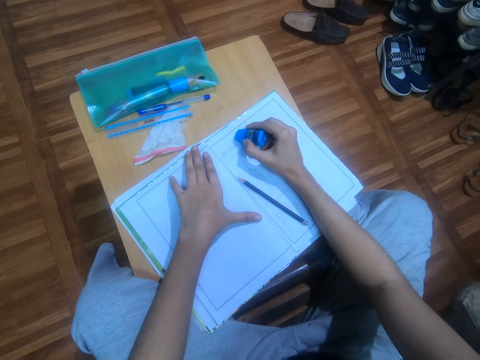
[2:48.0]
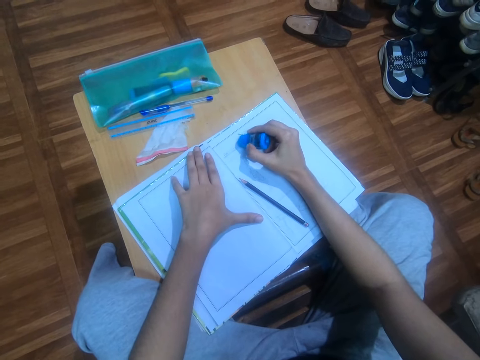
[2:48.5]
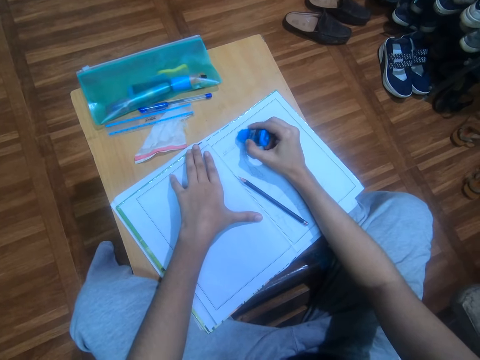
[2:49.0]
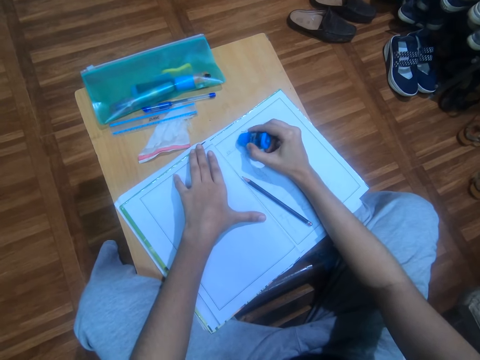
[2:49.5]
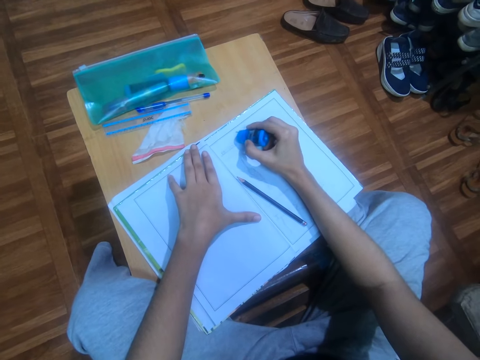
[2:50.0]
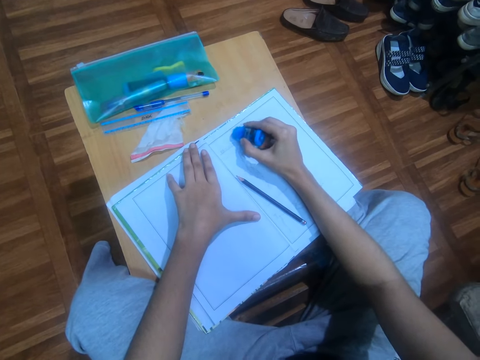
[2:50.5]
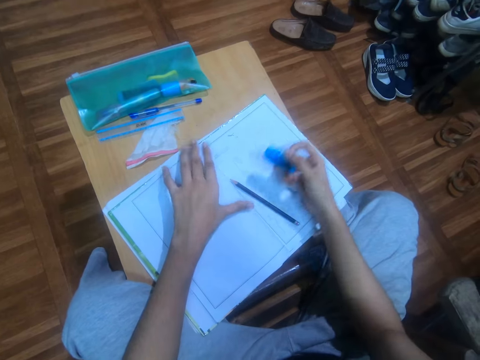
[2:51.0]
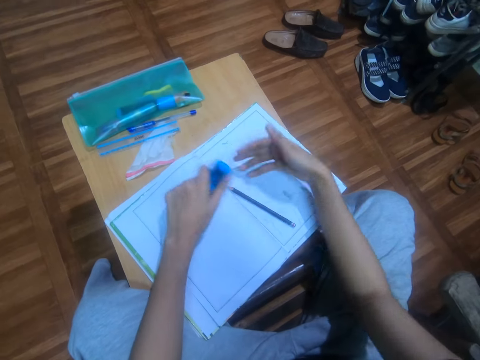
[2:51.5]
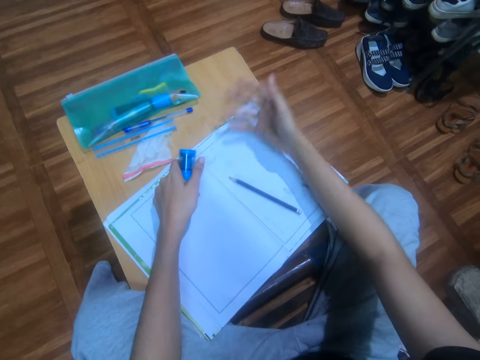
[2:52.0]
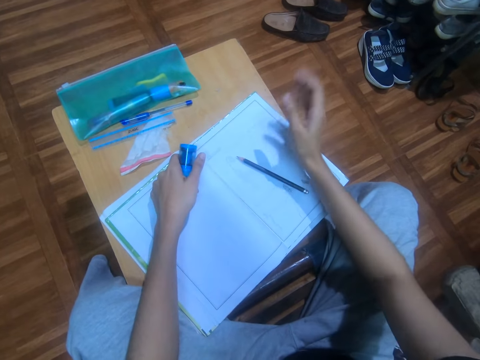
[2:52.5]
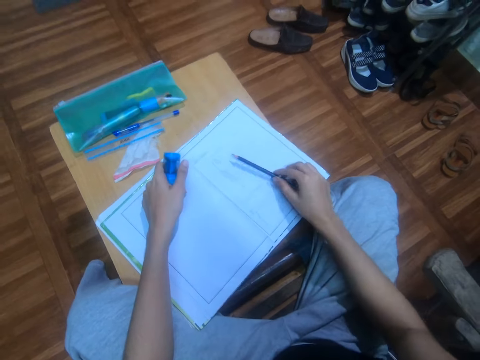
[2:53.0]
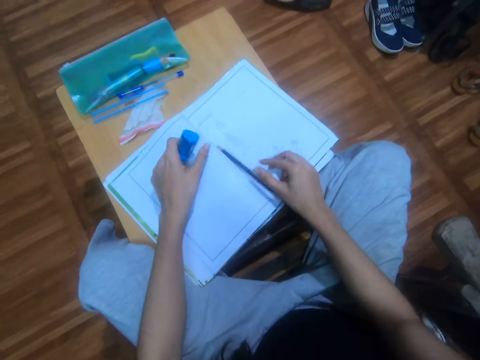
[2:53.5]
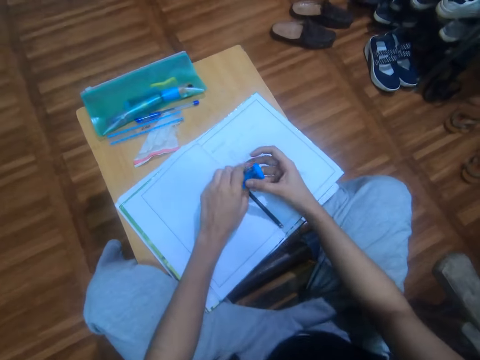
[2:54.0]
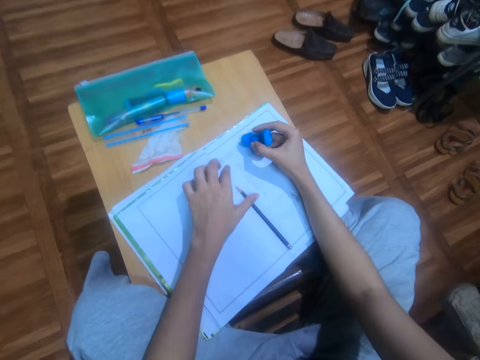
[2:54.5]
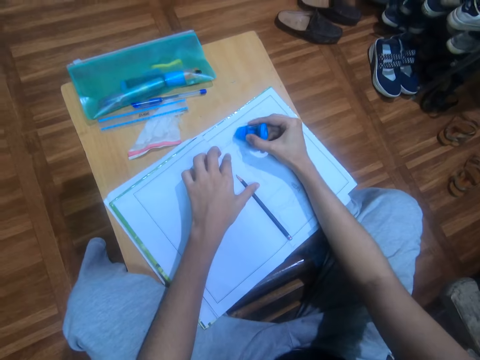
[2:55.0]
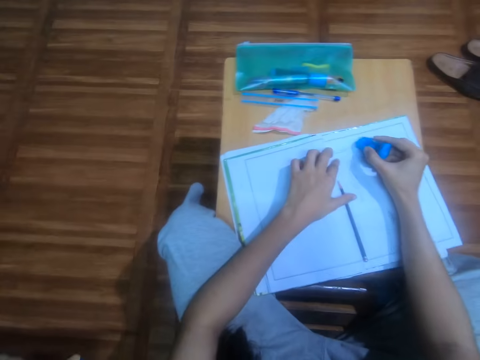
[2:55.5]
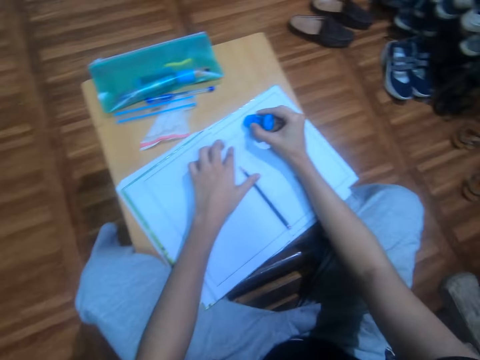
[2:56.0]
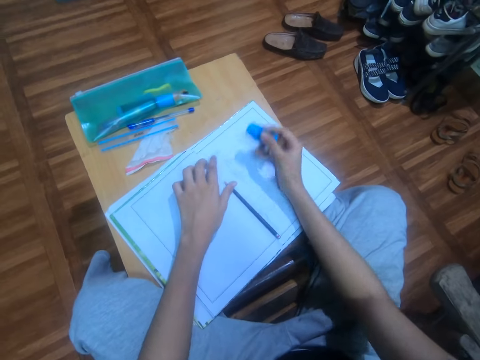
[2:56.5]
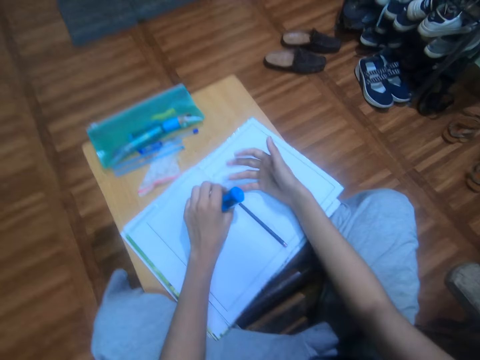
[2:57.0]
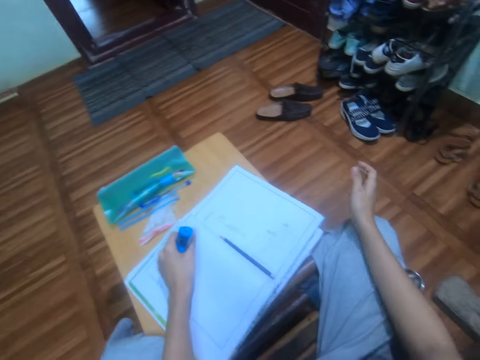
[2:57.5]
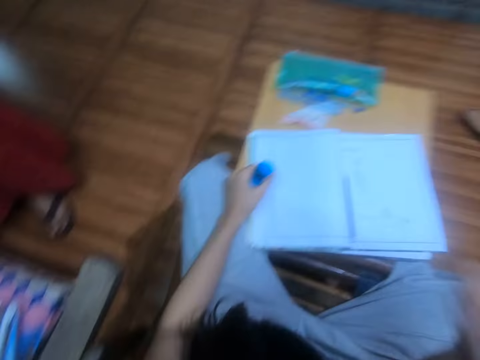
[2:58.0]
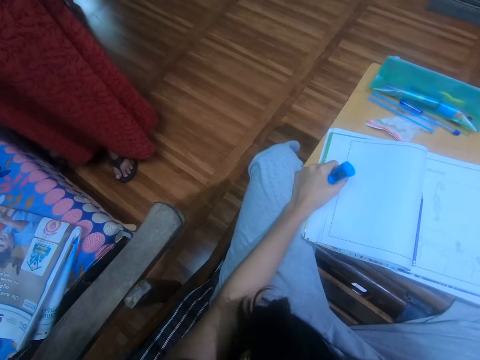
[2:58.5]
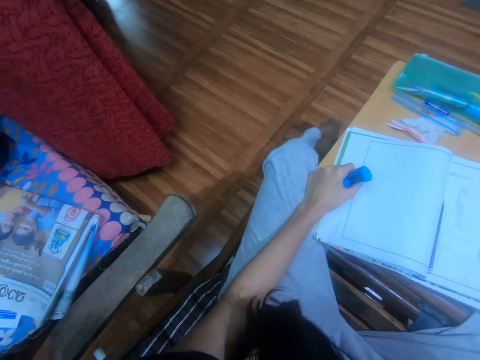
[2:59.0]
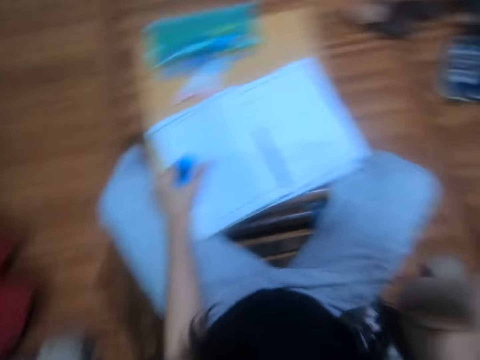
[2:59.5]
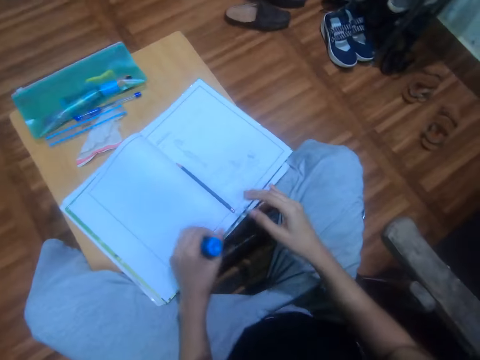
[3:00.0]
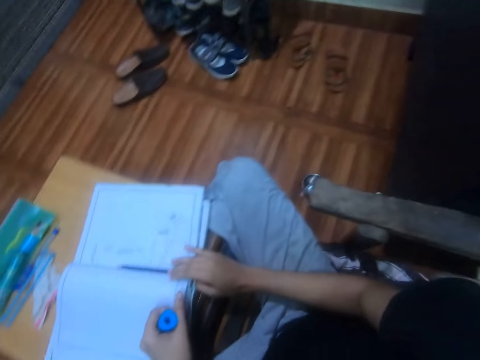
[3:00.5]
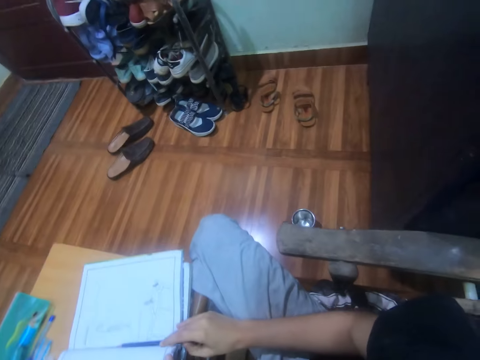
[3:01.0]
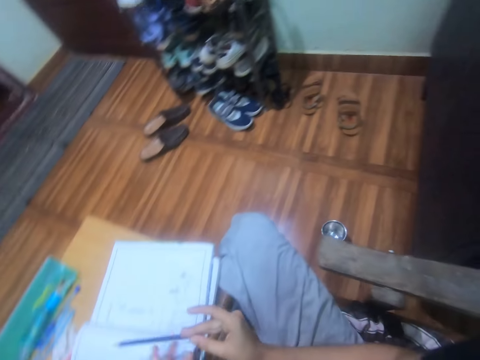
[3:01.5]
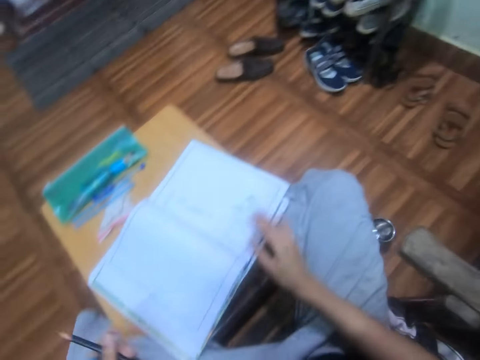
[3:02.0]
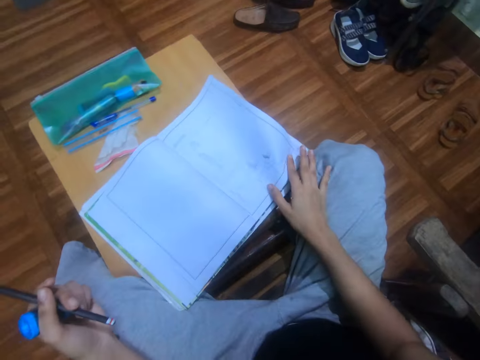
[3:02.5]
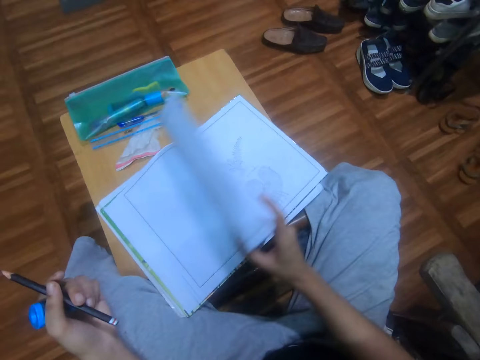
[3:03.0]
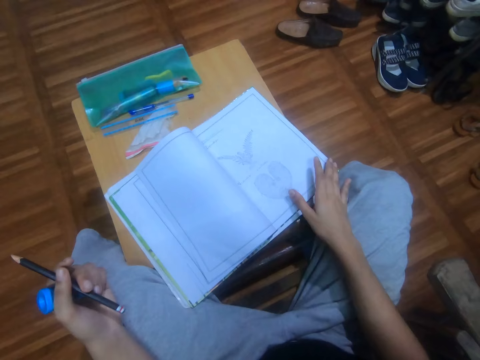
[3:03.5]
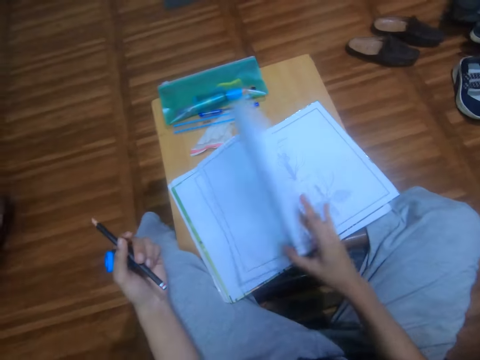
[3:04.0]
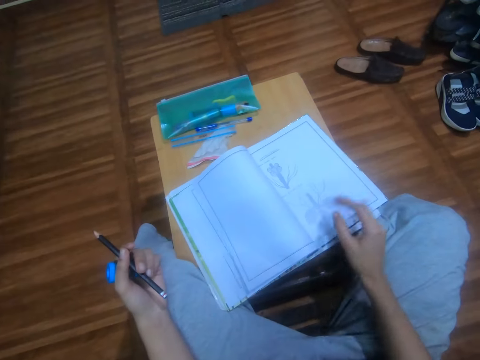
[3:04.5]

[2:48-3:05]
The camera wearer exchanges the rubber to the left hand. They wipe the book with the right hand. They pick the pencil on the book. They move the pencil. They place the pencil on the book. They exchange the rubber to the right hand. They color the book. They rub the book with the rubber. They exchange the rubber to the left hand. They wipe the book with the right hand. They lift the hand. They adjust the camera. They pick the pencil on the book with the right hand. They turn the pages. They exchange the pencil to the left hand. They peruse the book pages.

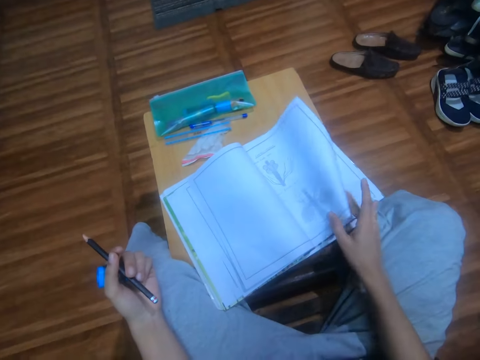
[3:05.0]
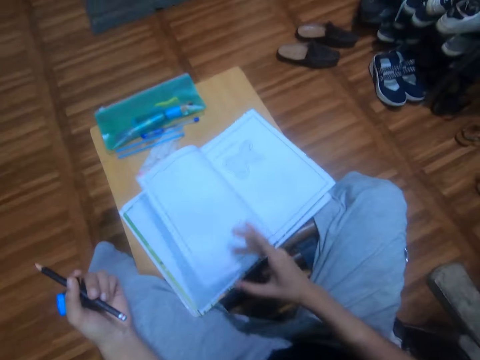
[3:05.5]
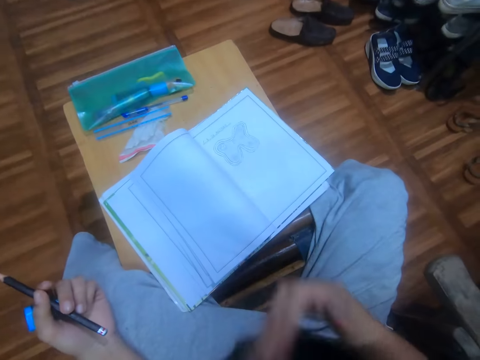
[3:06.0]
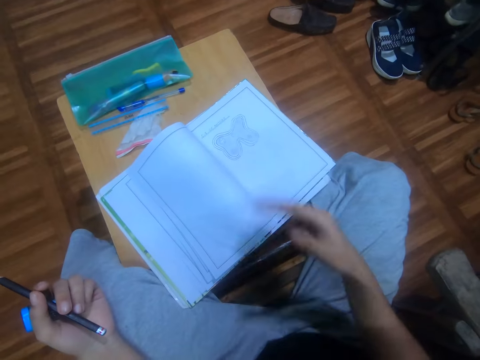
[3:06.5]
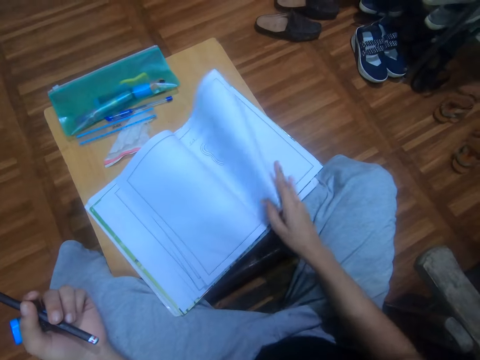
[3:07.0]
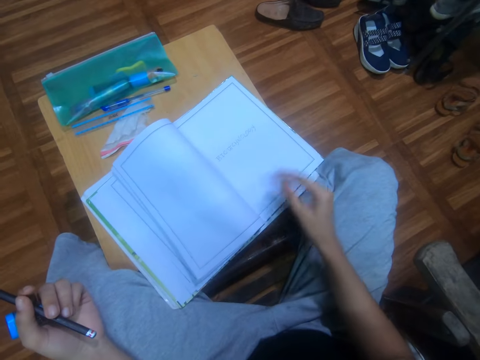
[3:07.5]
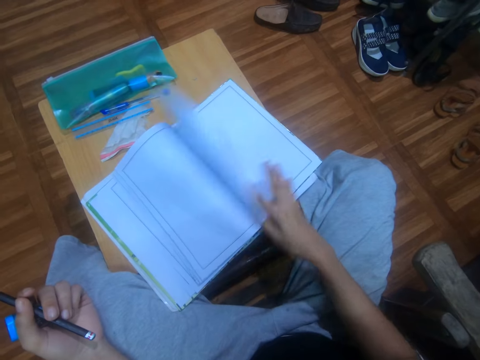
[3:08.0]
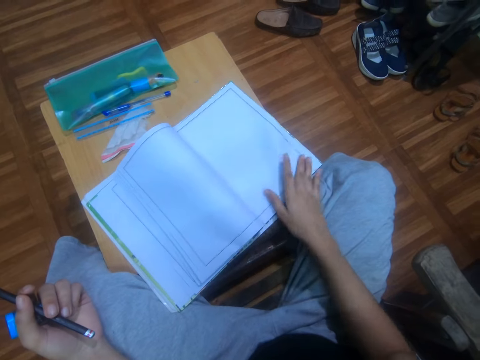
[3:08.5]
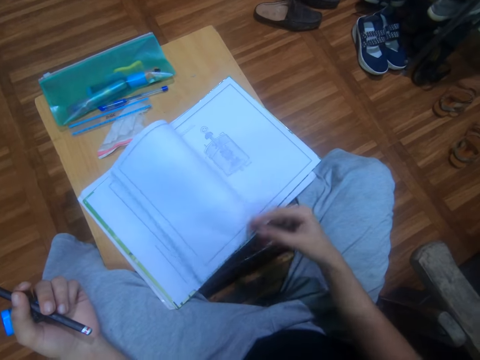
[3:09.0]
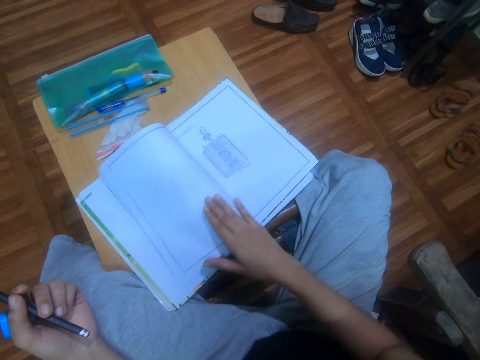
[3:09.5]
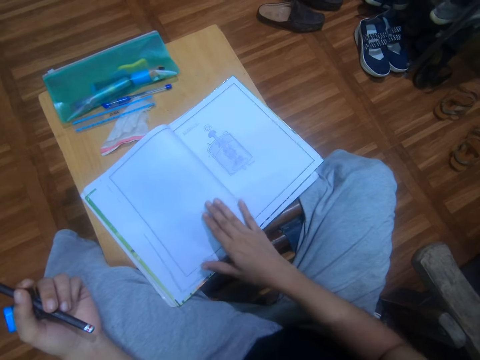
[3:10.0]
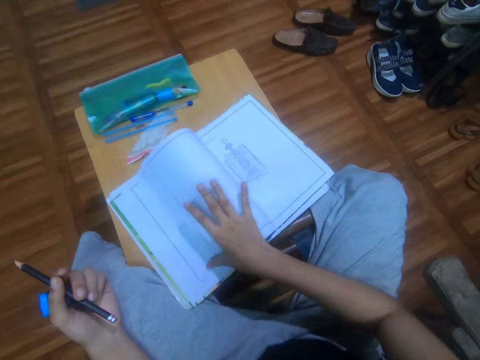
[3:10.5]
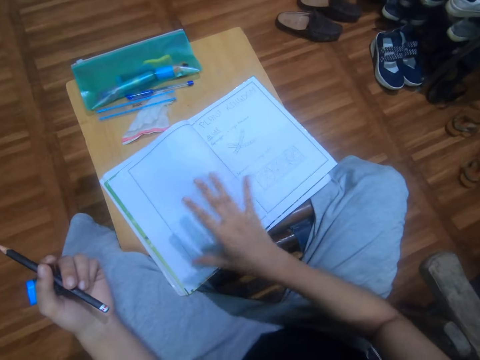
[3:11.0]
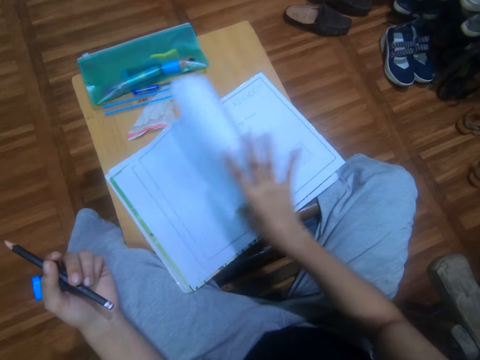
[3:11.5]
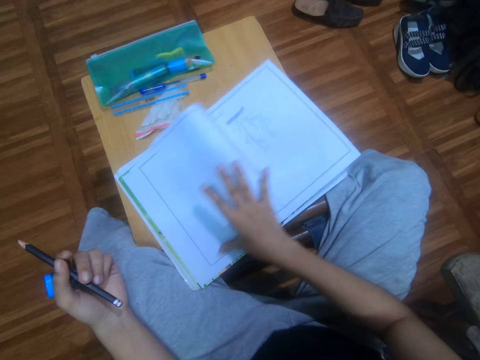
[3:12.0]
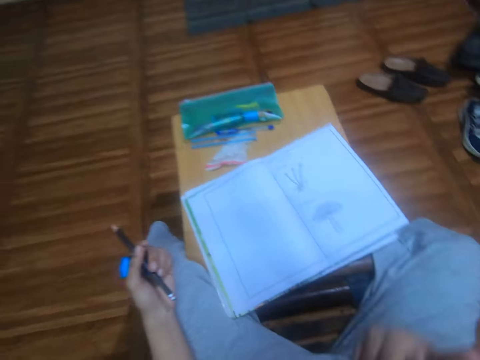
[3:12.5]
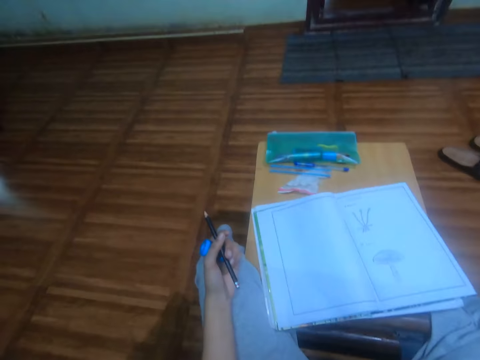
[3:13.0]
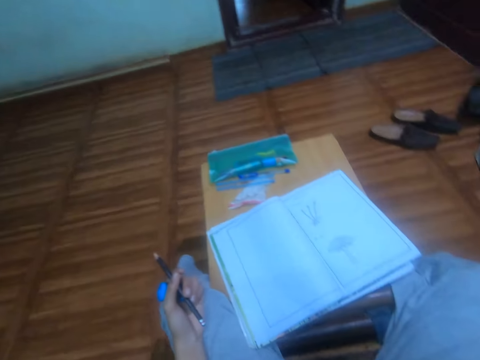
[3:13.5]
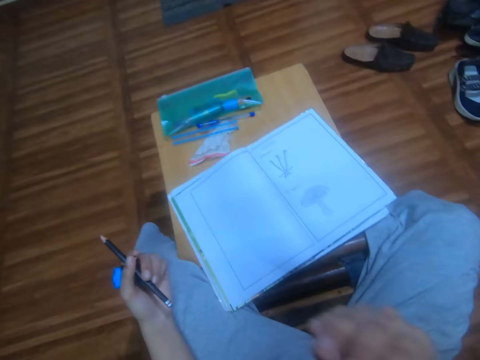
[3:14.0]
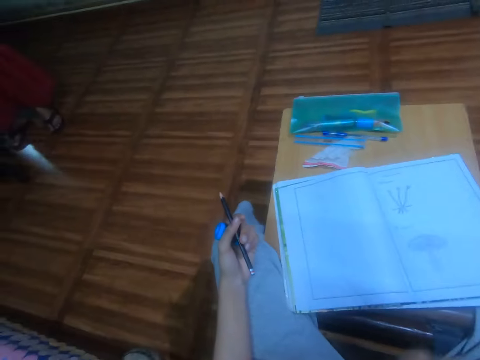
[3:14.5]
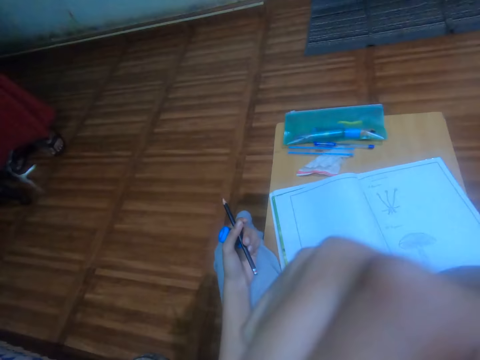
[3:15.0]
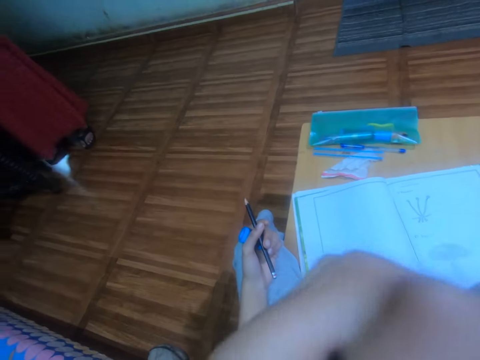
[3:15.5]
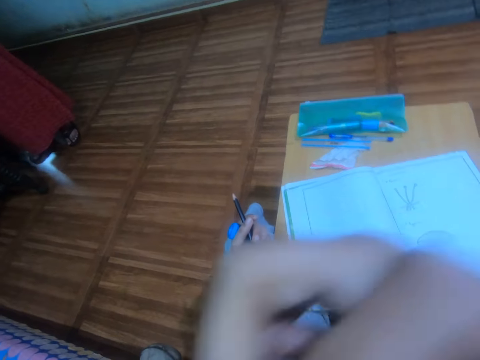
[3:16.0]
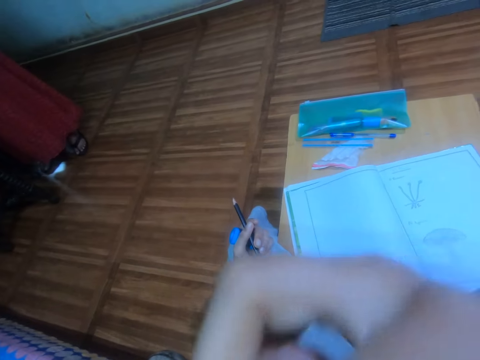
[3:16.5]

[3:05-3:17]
The camera wearer smears the saliva on the fingers. They peruse the book pages. They lift the hand. They adjust the camera.
